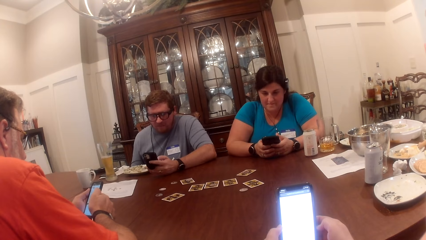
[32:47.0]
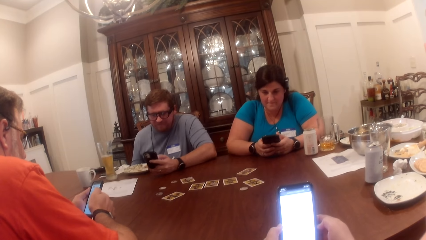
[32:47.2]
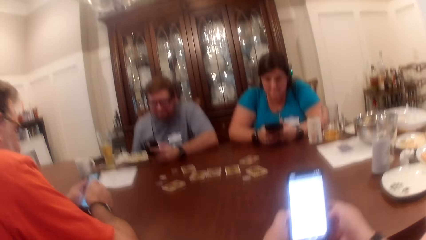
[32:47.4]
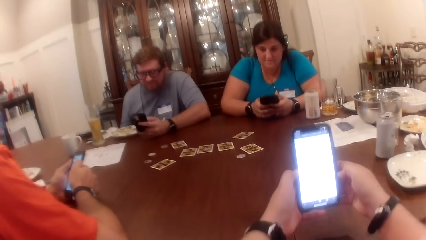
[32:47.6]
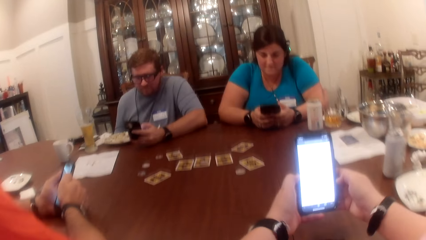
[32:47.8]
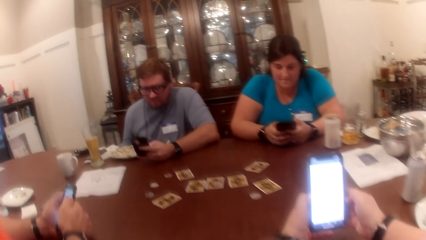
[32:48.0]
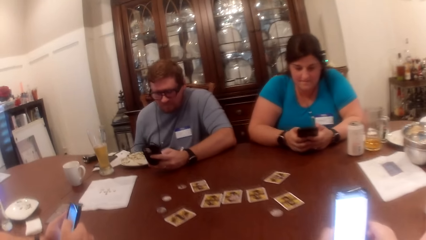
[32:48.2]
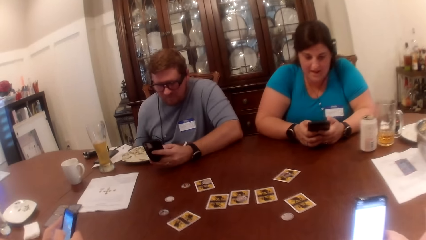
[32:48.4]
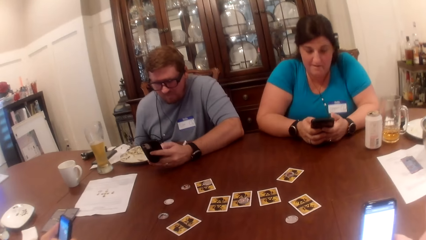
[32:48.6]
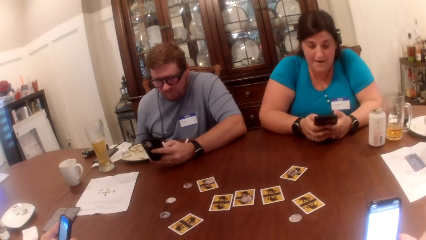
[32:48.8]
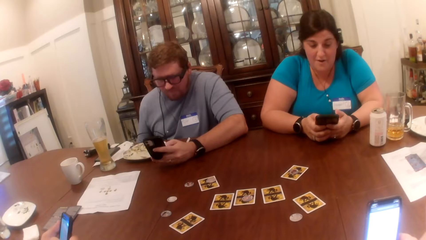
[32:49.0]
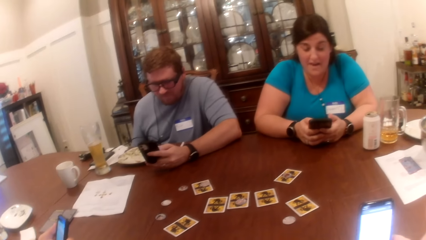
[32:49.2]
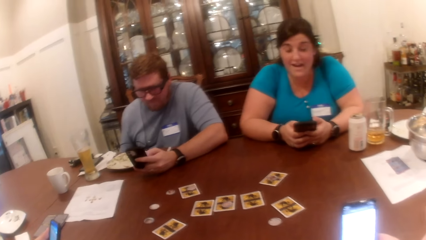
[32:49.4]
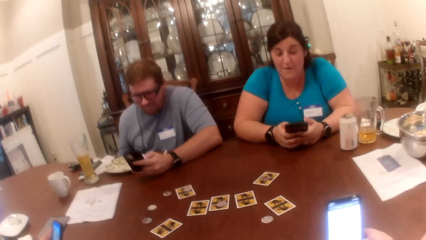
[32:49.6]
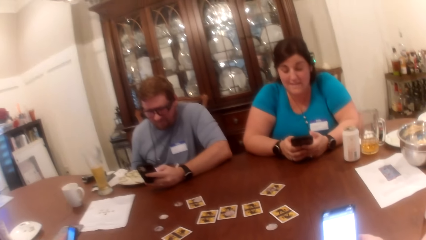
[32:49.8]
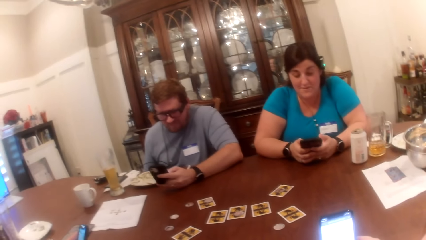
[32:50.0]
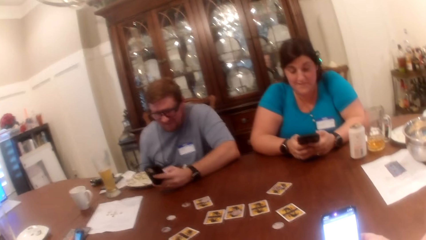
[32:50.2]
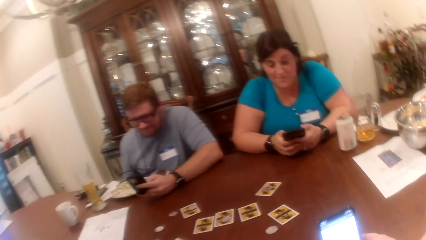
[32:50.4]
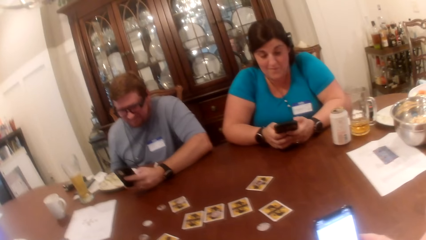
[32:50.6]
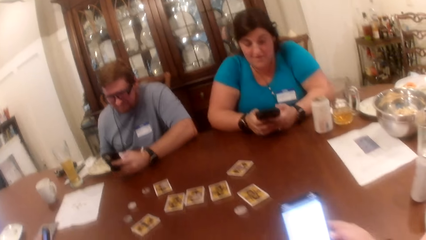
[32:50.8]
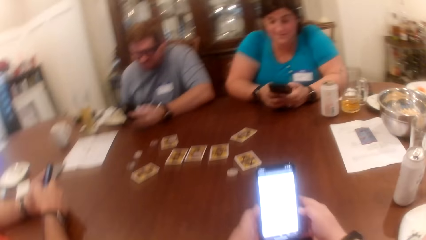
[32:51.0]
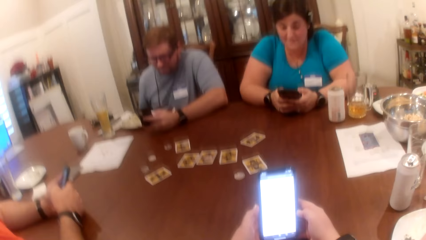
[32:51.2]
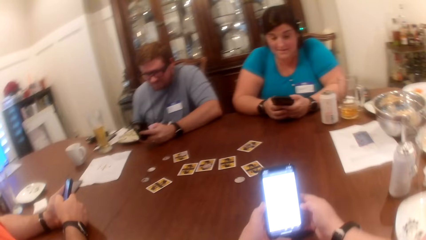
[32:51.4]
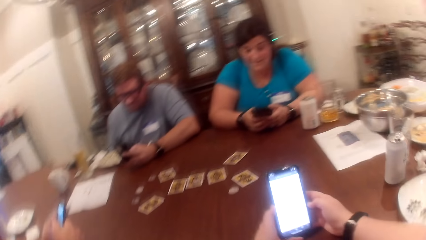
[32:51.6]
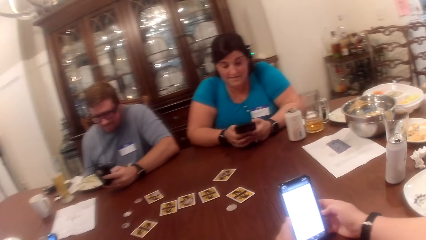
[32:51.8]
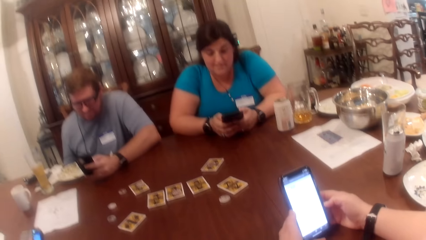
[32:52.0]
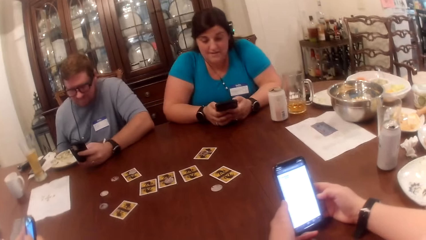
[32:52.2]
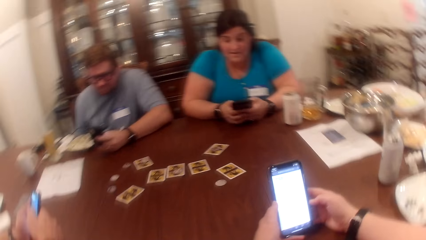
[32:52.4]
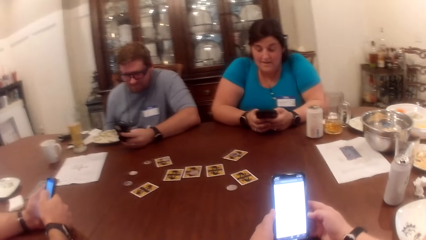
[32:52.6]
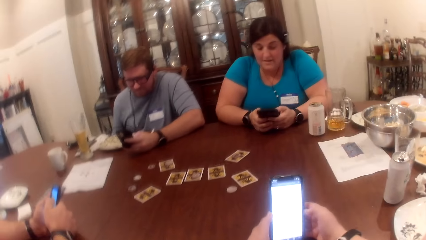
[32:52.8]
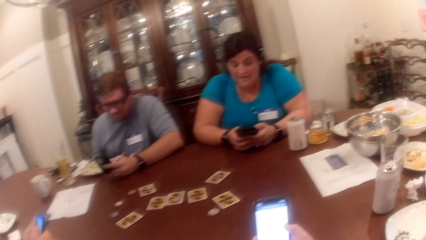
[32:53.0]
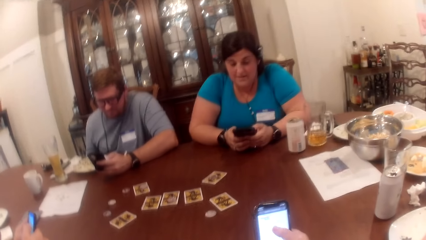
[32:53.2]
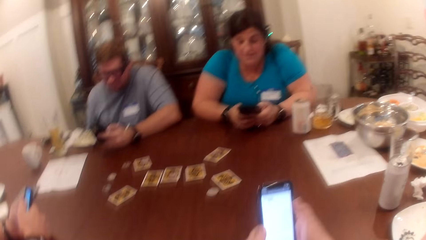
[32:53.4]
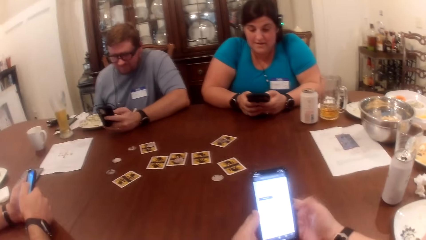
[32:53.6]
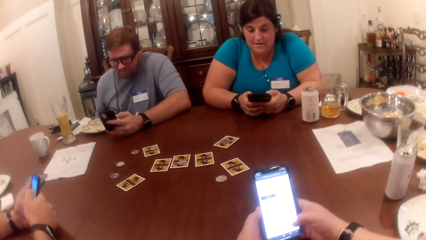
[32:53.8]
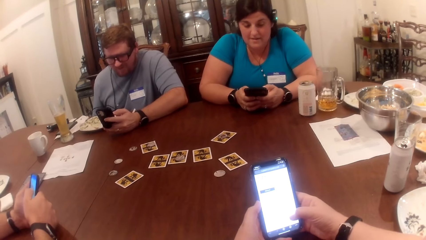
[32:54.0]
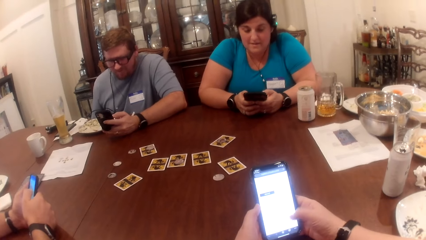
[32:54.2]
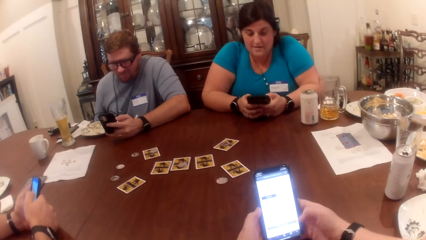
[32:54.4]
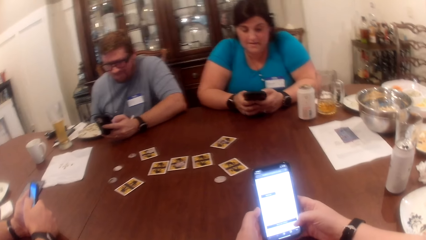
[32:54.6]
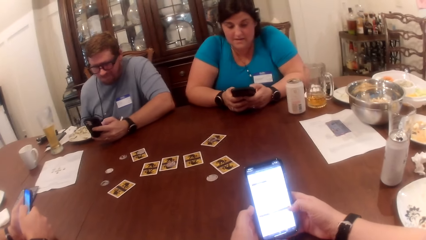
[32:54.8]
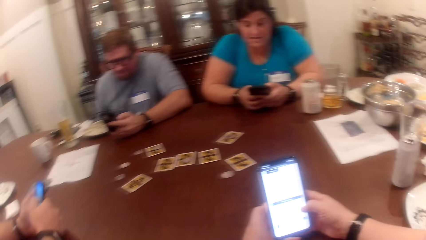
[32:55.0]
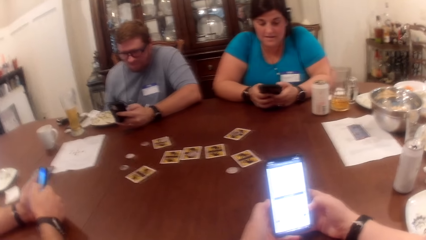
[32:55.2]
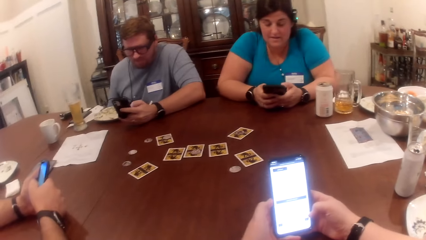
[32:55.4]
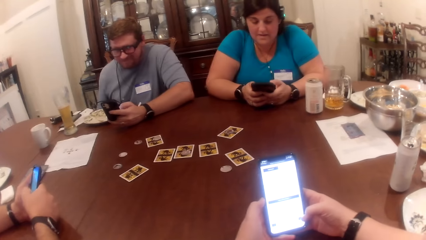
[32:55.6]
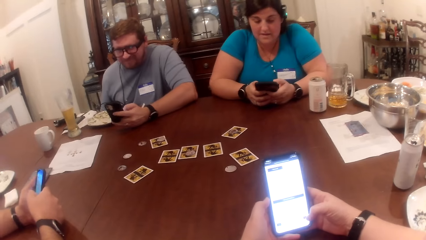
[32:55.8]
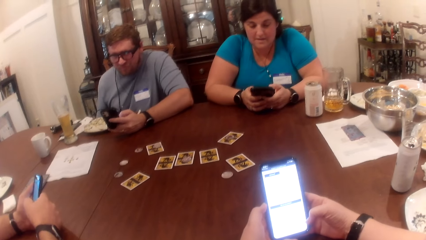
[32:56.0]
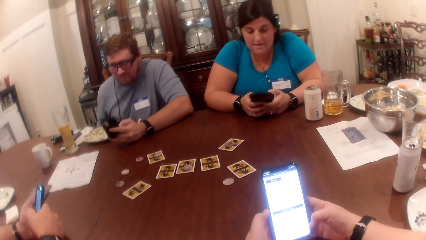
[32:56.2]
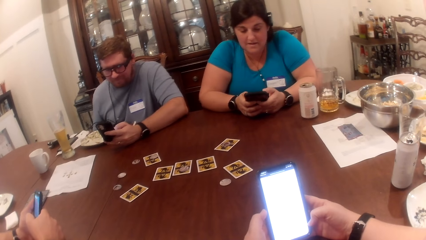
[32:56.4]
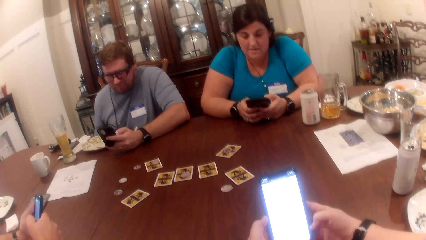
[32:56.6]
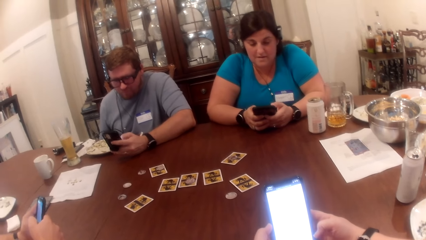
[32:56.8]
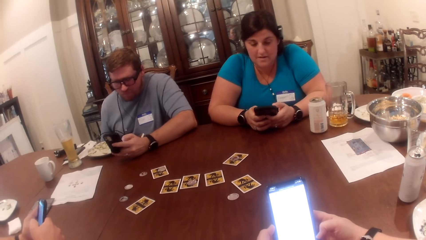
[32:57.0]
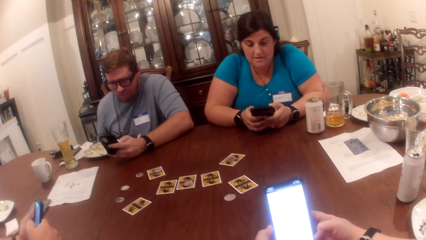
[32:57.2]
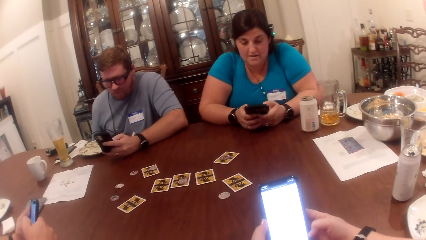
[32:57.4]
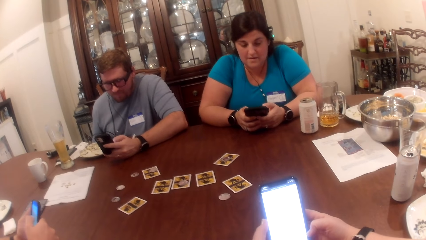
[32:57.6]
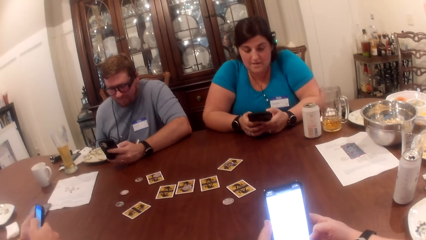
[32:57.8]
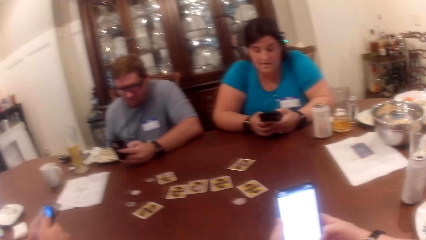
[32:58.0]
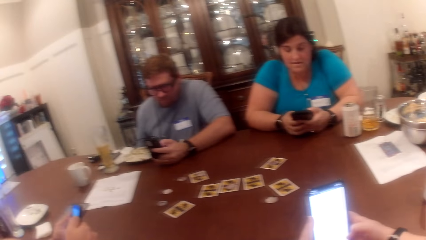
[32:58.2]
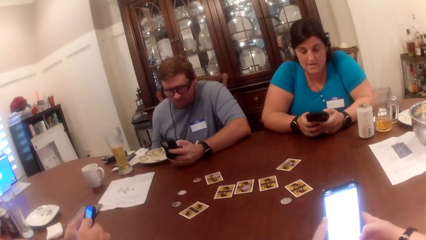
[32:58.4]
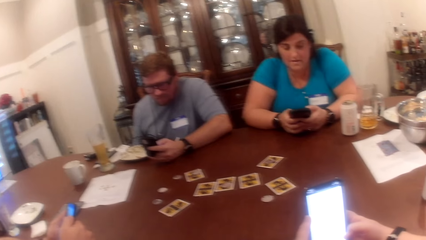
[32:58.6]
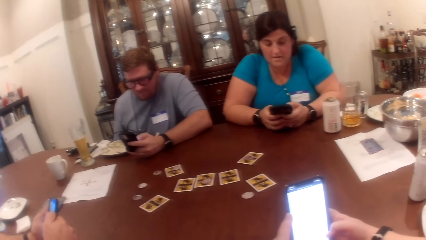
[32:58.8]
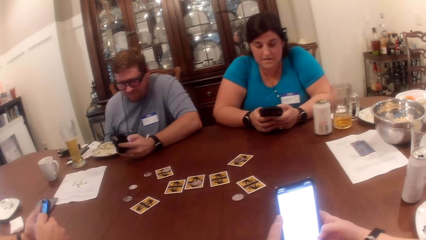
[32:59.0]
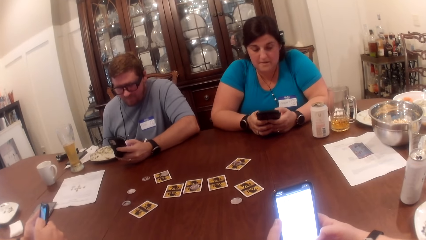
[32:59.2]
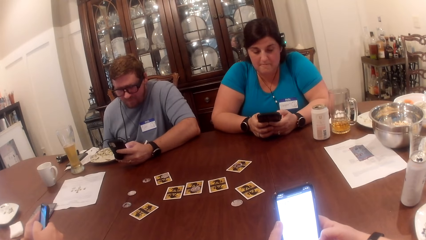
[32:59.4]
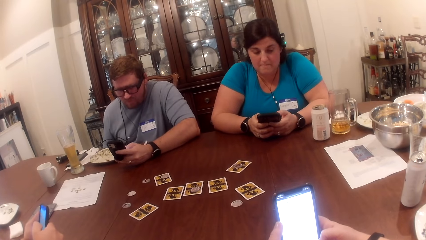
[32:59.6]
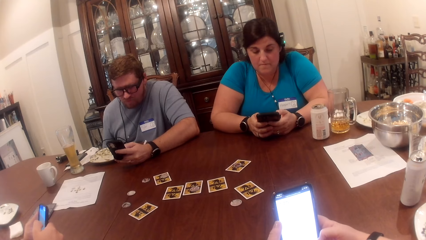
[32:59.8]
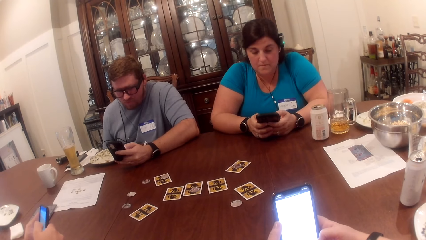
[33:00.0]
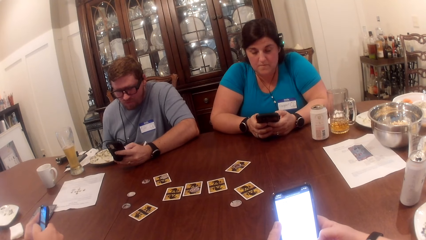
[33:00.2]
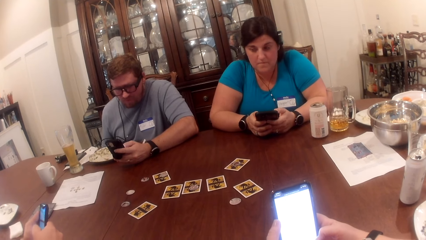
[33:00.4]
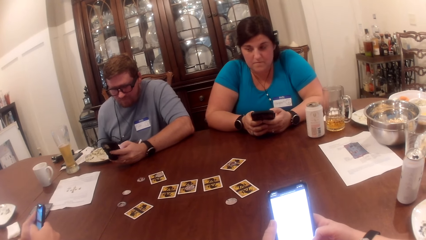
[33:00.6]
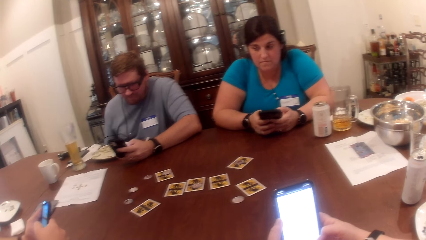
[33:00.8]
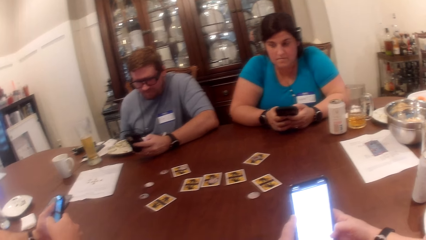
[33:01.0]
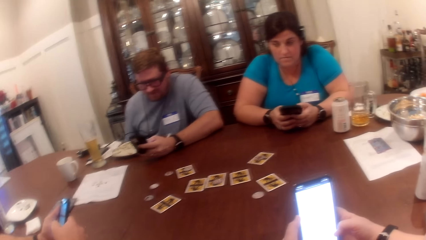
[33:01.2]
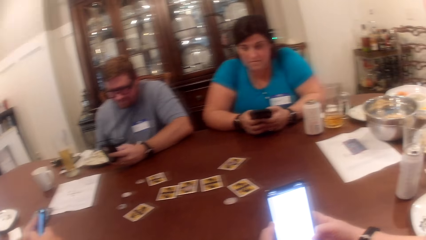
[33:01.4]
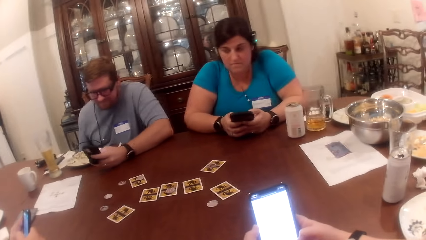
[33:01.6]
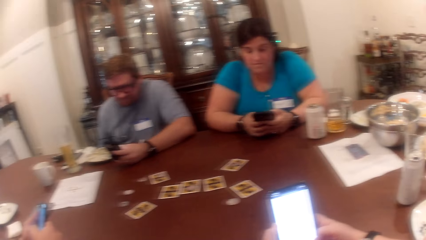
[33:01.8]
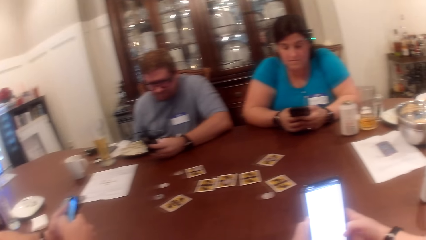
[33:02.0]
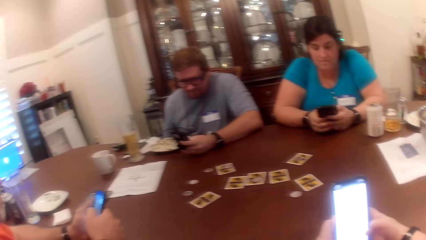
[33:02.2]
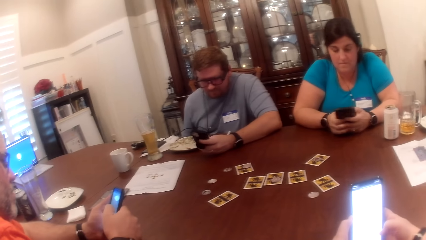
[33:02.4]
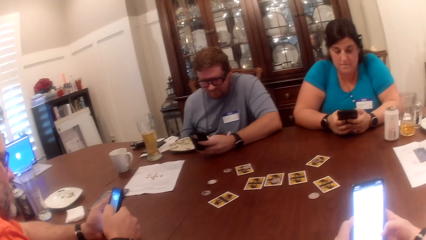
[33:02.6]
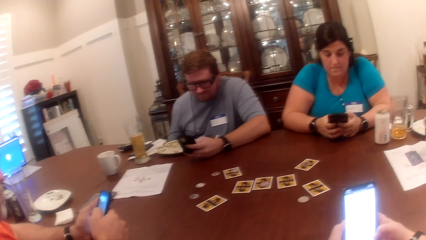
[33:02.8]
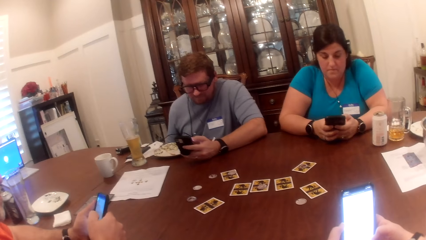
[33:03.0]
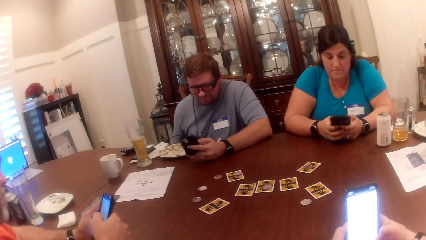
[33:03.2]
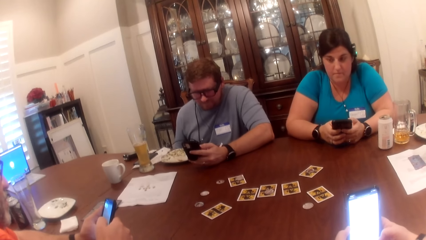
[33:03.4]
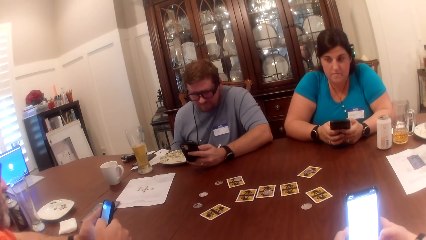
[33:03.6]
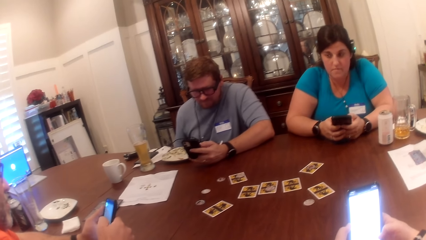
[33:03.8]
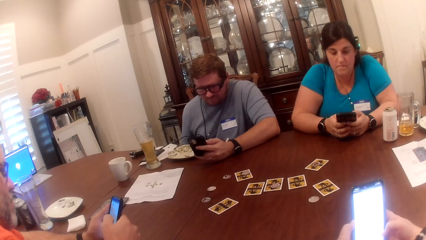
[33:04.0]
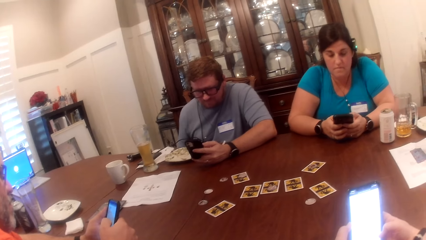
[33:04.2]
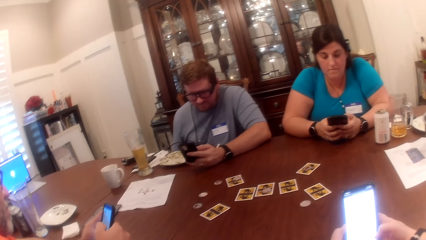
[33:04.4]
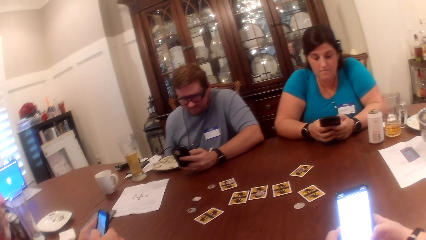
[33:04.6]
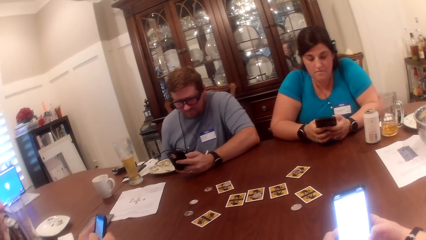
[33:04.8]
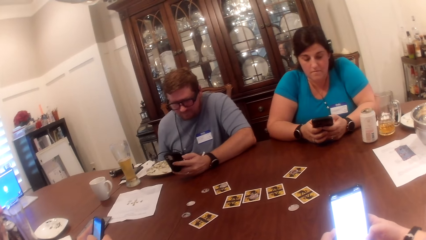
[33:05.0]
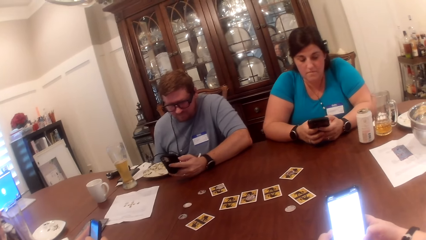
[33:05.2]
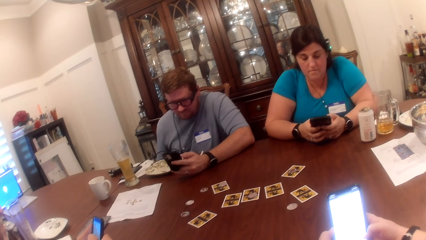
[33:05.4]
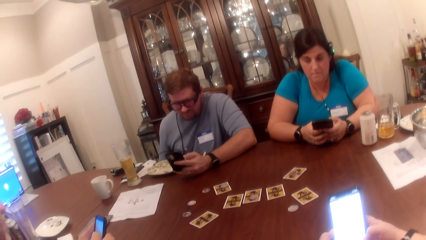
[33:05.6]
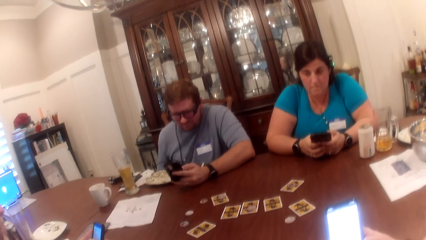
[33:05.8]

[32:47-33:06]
A person talks. The camera wearer scrolls up the phone texts. The person stares at the phone. Another person stares at the phone. The camera wearer stares at the phone.
